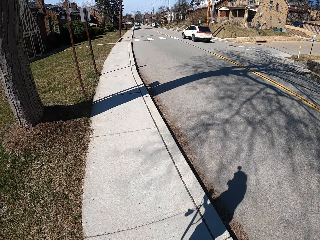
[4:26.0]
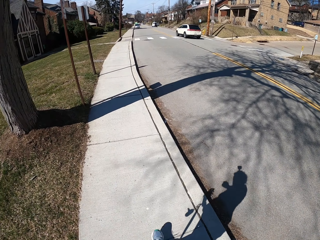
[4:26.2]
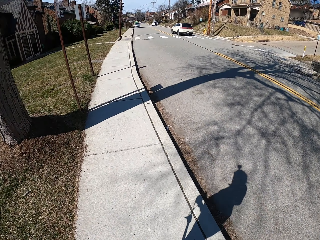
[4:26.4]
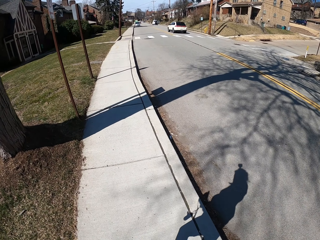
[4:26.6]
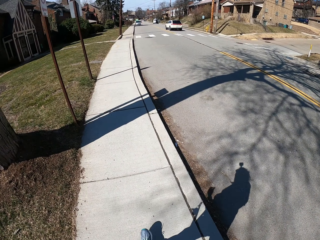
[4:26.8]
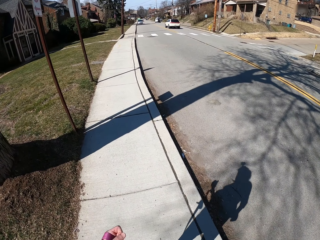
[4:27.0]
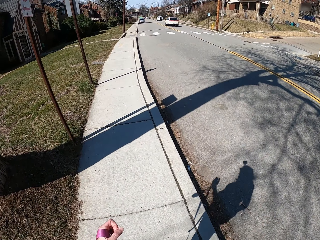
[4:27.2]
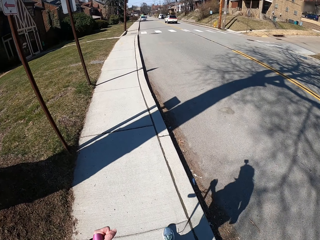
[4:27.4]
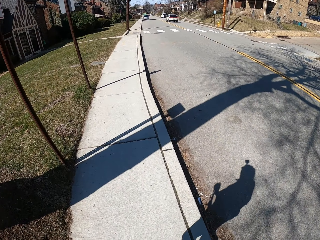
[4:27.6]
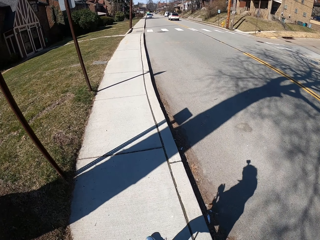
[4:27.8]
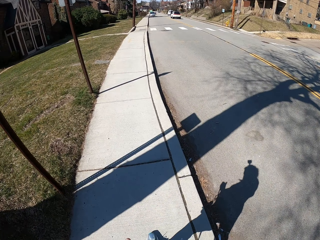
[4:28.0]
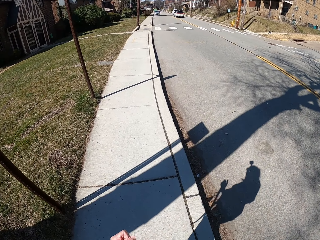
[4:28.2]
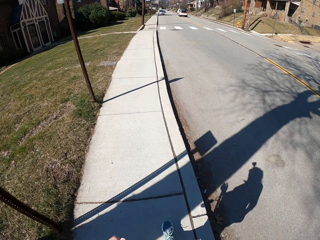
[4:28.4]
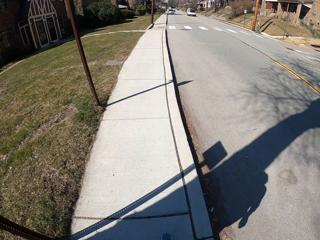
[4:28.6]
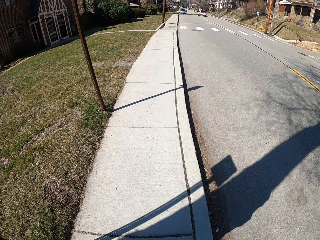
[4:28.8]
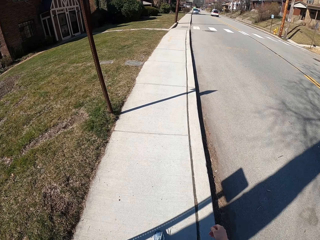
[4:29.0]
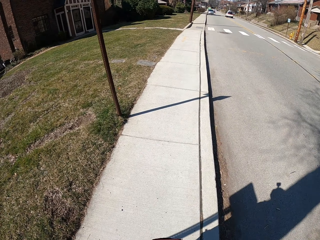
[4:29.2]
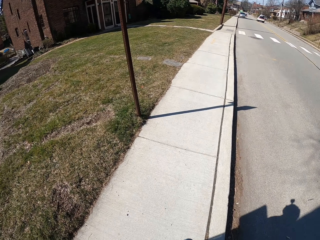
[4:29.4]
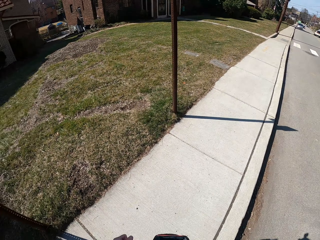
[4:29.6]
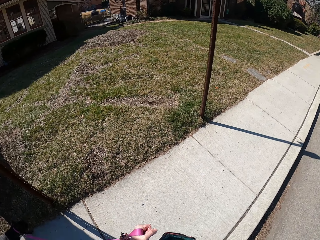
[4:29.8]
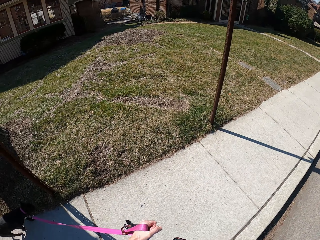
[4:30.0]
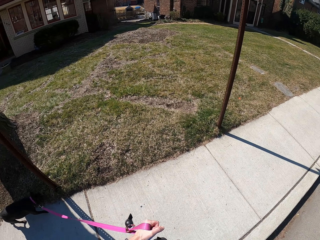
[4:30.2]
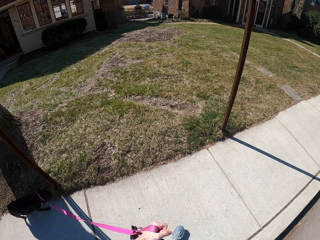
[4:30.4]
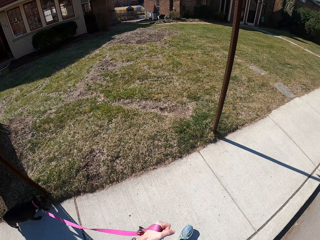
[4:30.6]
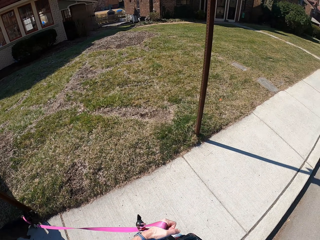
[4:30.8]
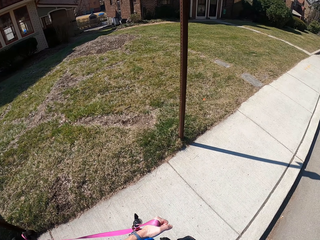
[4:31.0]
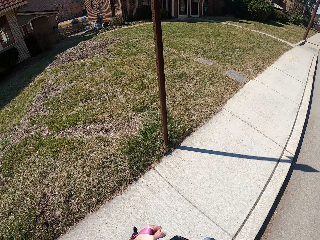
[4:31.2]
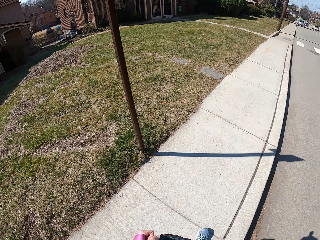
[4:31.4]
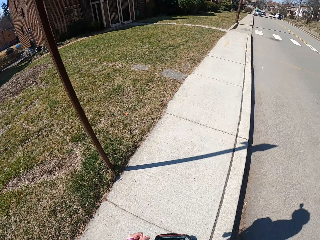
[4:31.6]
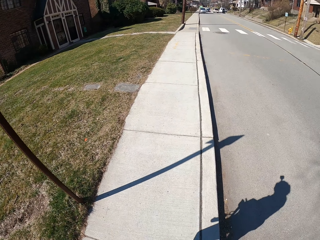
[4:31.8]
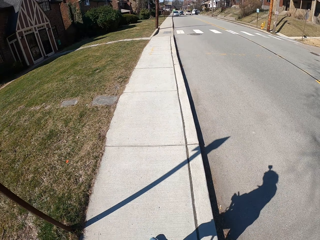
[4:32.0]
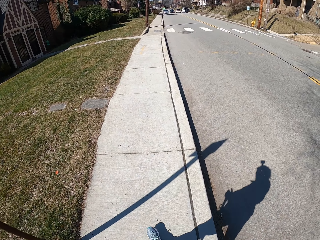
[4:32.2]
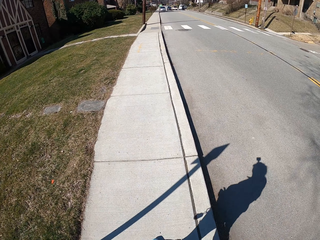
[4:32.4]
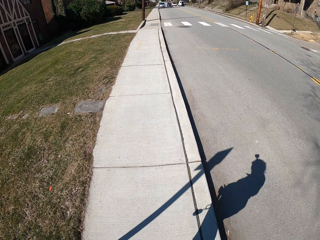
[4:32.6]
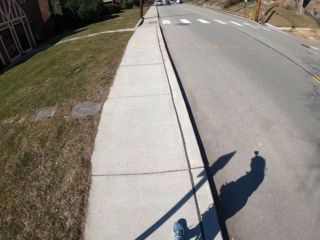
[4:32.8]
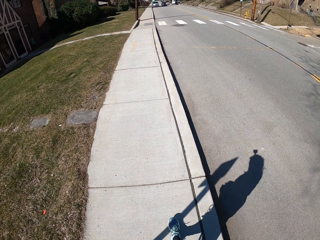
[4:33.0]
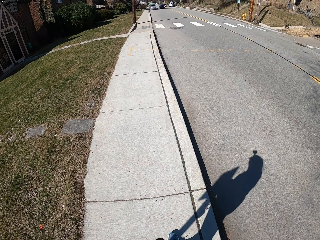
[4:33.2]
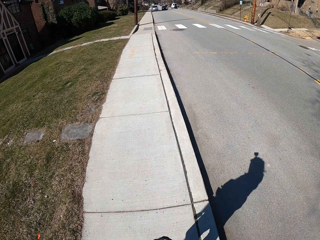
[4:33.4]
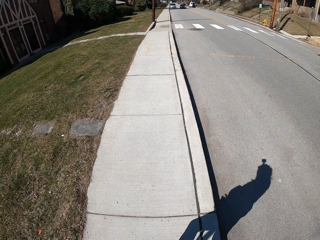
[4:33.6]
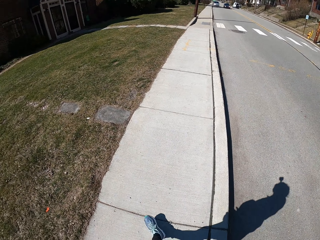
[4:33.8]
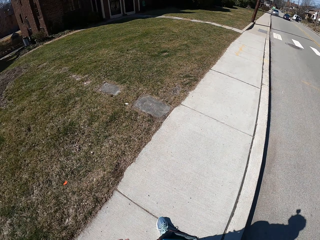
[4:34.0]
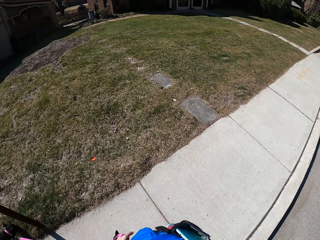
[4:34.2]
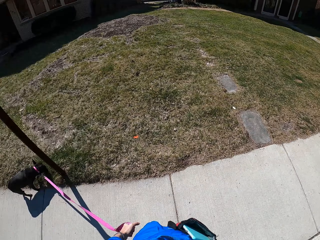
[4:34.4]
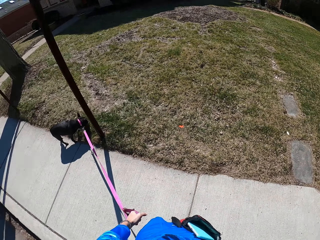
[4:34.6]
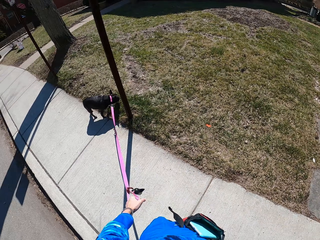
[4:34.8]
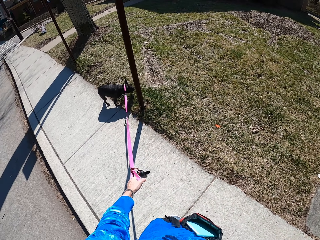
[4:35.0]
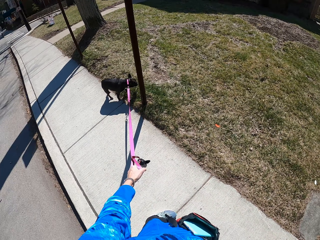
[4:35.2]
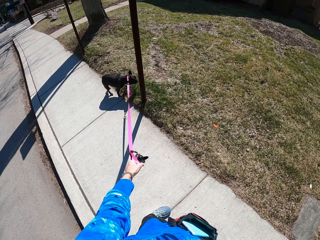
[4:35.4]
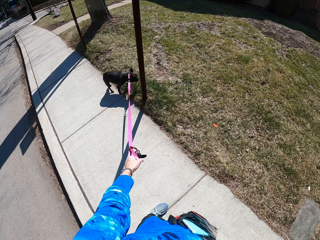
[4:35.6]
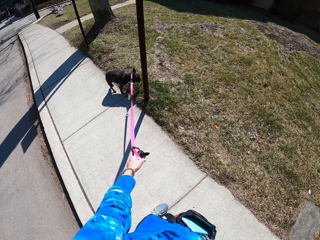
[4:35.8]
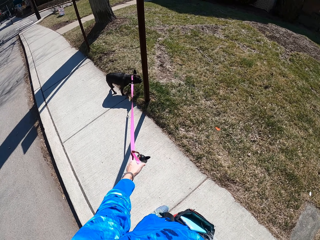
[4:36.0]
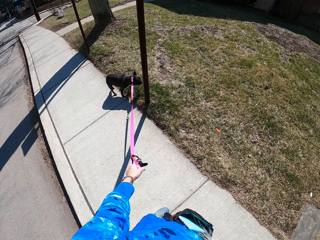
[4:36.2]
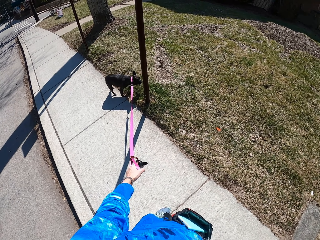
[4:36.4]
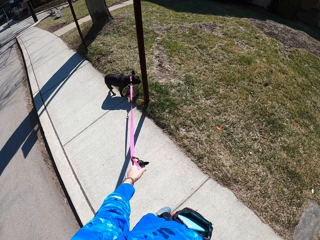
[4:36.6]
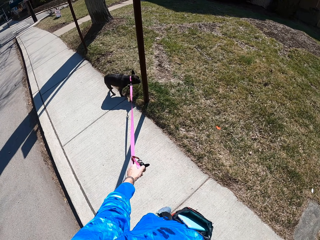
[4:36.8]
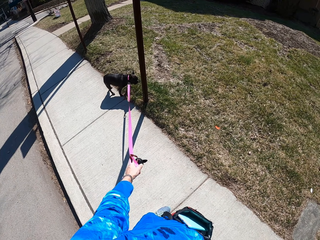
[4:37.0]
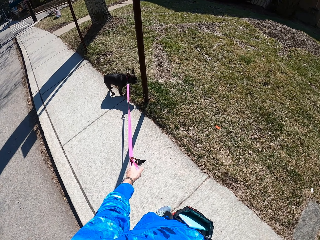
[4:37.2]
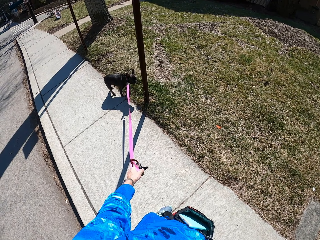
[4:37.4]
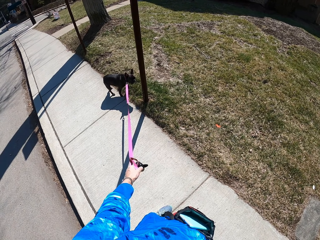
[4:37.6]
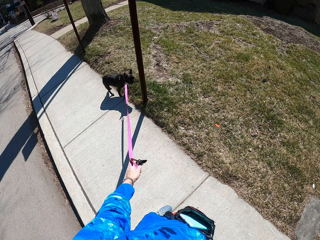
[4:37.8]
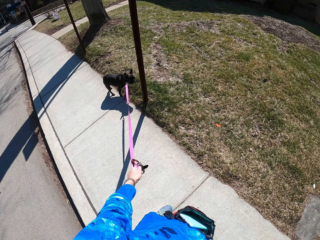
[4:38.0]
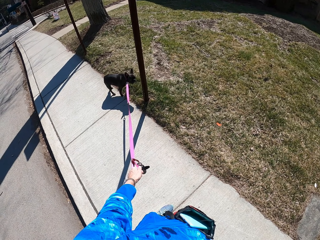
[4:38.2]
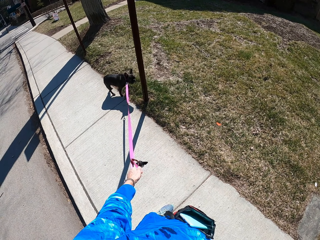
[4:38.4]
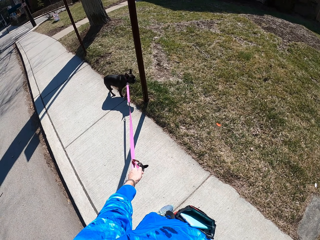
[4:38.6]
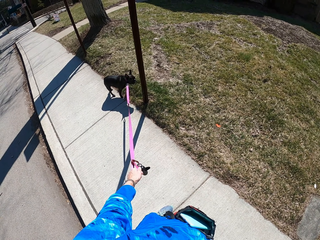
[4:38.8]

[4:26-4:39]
The camera wearer walks the dog on the pavement. They stop at the pavement.

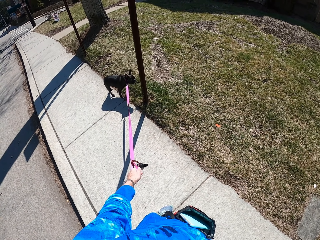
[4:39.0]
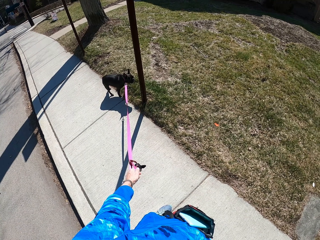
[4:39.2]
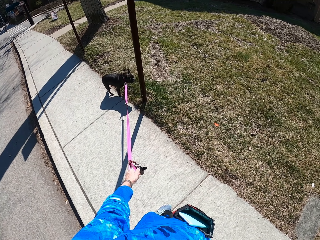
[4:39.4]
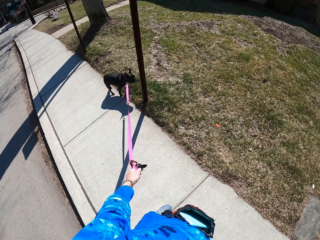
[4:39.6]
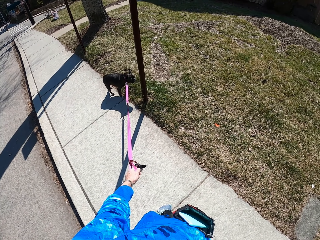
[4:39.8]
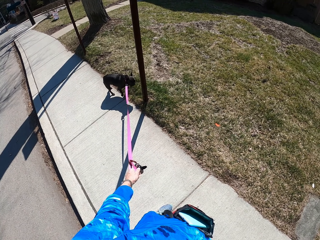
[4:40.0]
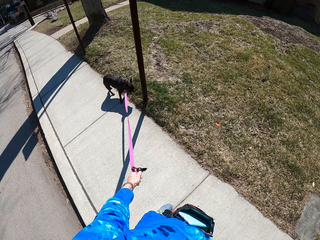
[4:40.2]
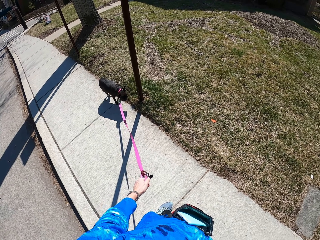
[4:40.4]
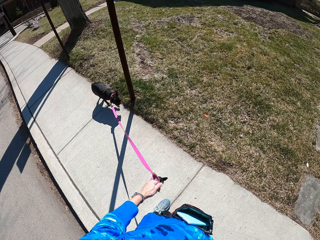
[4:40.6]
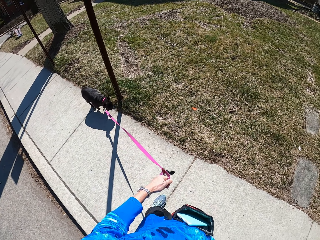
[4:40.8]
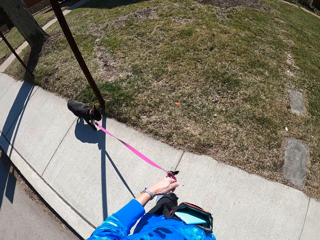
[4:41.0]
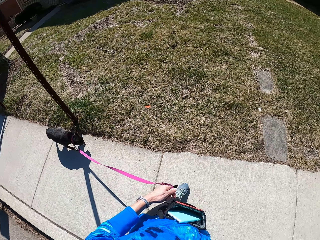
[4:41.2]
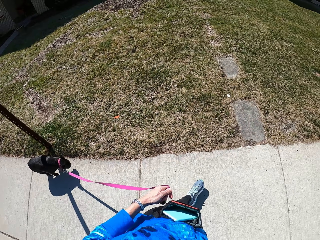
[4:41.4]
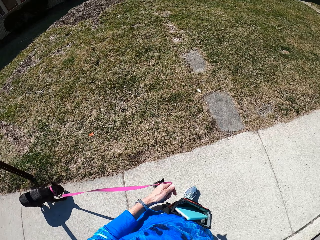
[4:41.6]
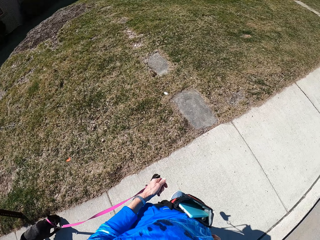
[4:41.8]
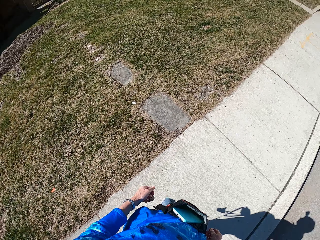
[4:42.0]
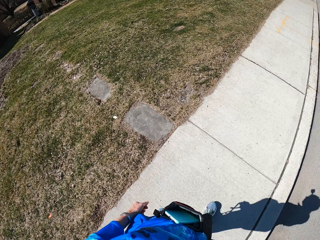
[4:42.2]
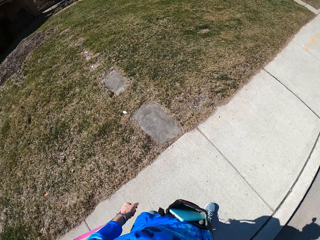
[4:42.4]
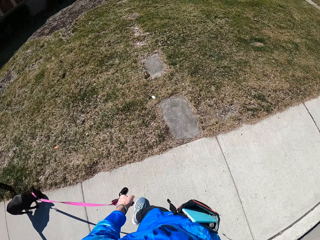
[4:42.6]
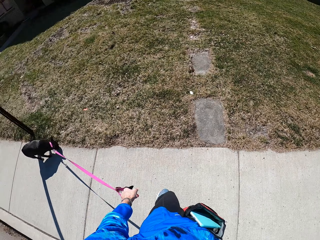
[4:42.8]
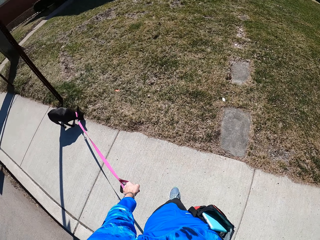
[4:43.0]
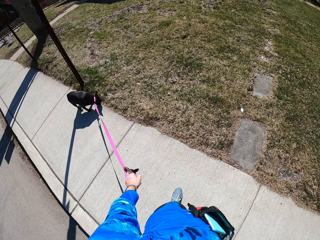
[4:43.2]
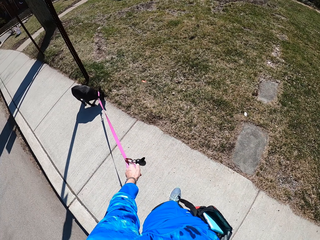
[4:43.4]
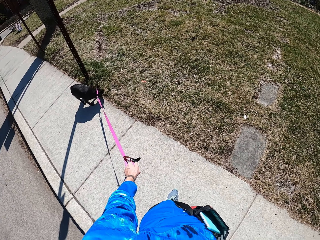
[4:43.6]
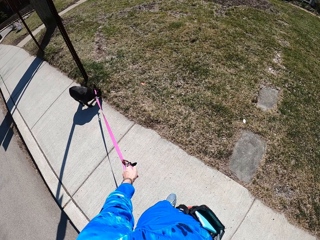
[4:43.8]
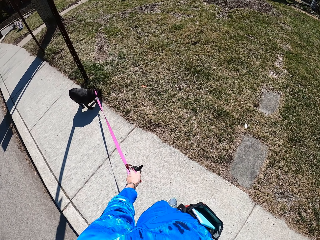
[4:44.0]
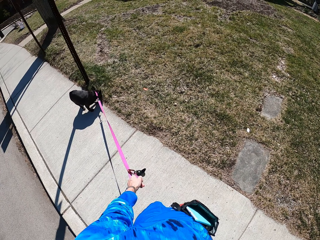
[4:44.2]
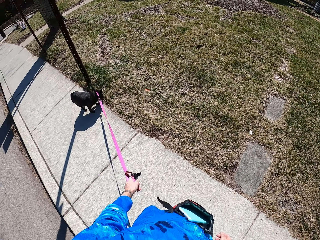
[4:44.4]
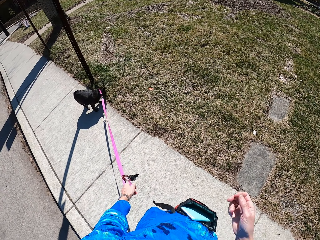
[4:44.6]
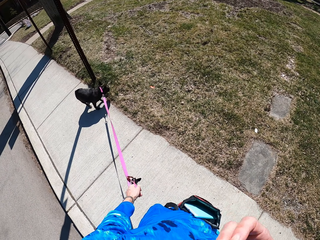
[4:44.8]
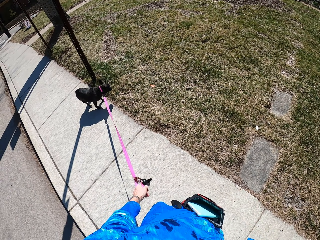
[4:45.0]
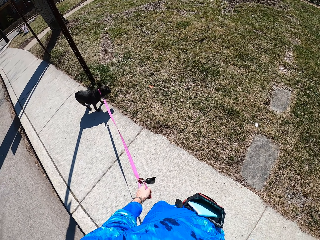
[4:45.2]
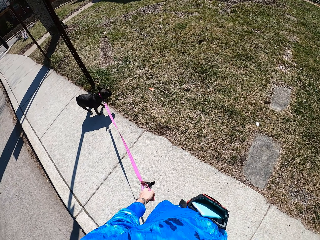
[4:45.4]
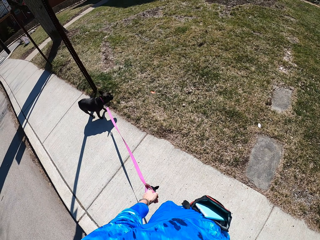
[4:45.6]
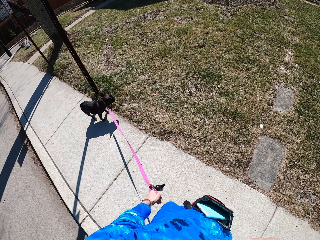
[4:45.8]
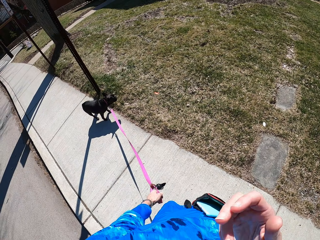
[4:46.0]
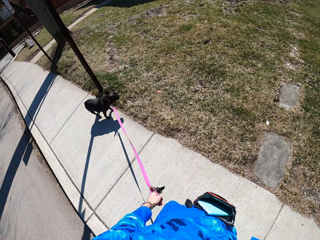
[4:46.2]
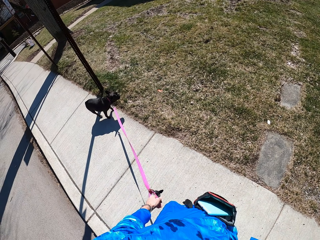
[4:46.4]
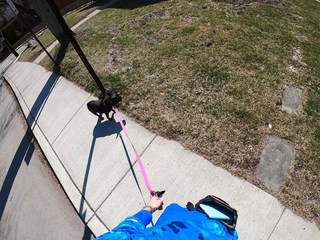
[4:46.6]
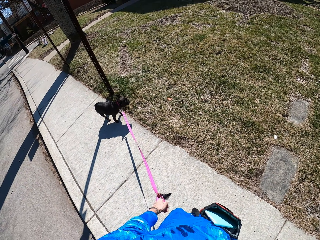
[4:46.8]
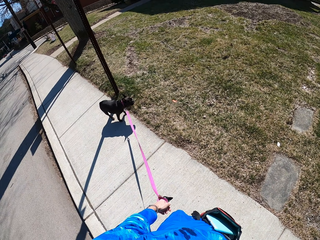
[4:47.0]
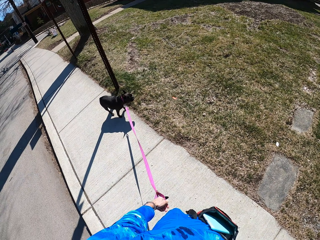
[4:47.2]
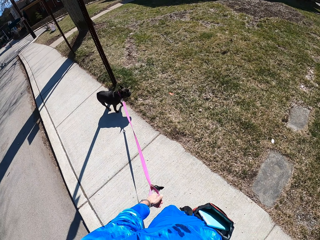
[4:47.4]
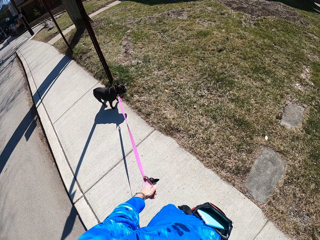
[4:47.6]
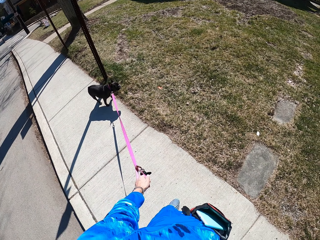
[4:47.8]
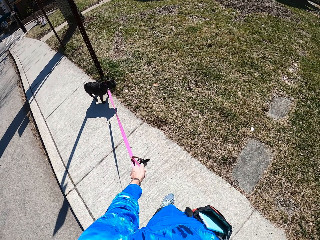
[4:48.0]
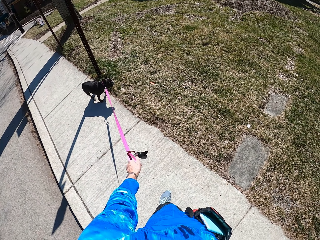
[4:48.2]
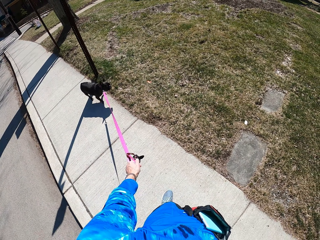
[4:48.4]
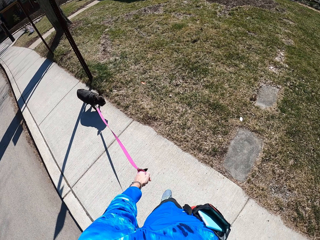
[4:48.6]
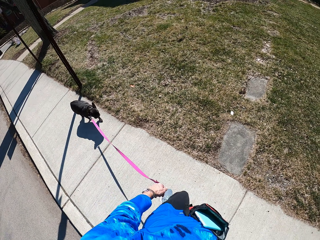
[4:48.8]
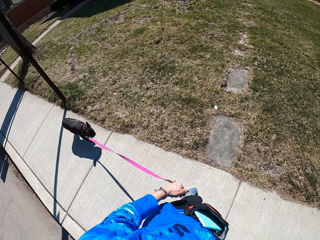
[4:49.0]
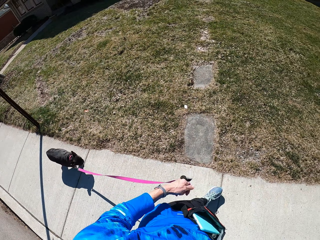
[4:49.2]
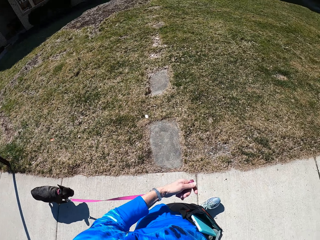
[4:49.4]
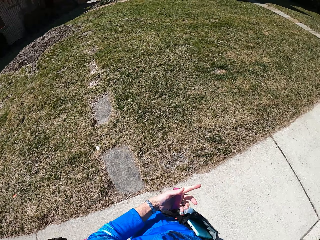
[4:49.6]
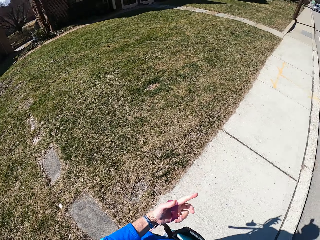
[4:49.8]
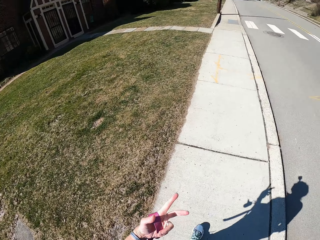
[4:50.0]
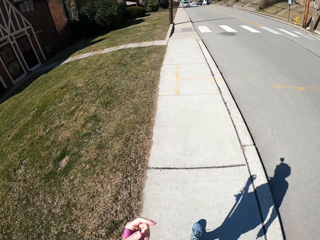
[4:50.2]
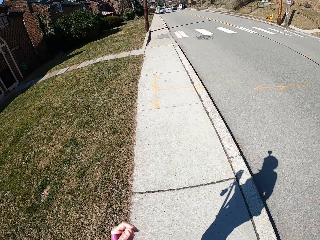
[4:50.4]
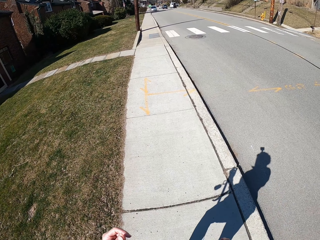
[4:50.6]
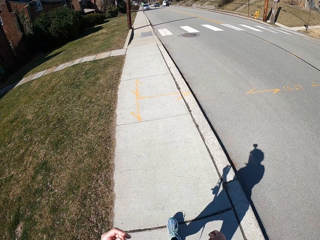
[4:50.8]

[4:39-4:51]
The camera wearer walks the dog on the pavement. She stops at the pavement. She lifts her right hand. She tugs on the dog's leash. She walks the dog on a sidewalk. She walks on the sidewalk.
